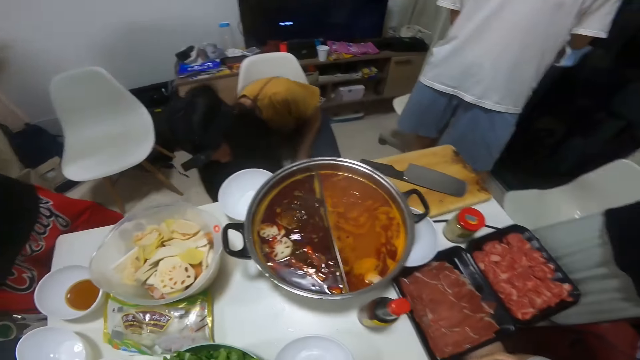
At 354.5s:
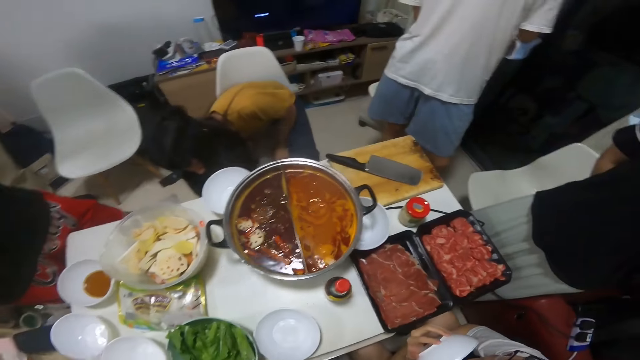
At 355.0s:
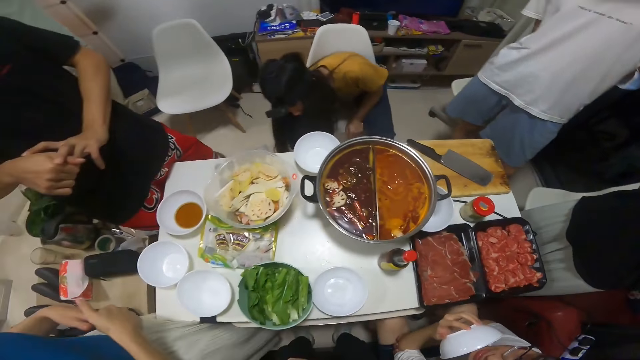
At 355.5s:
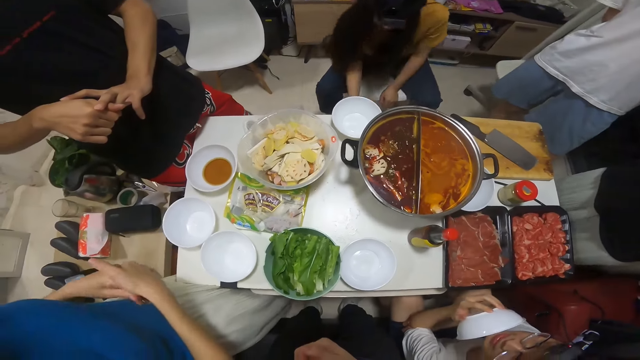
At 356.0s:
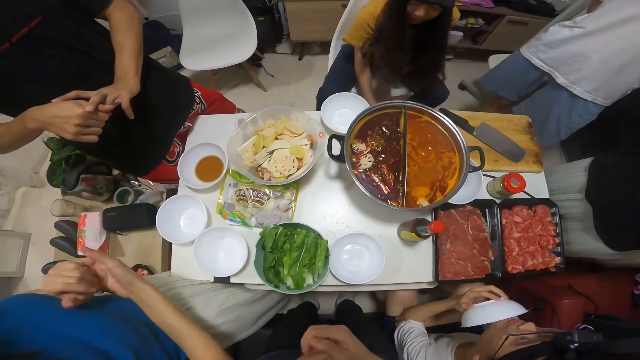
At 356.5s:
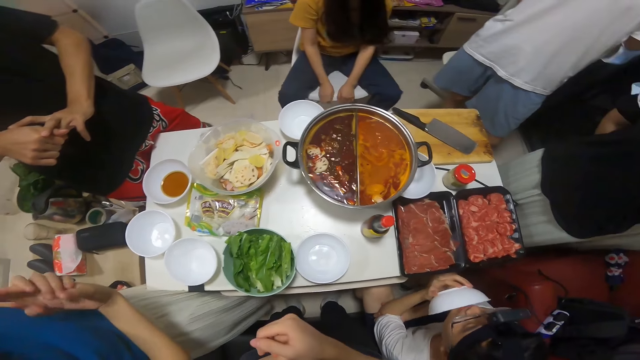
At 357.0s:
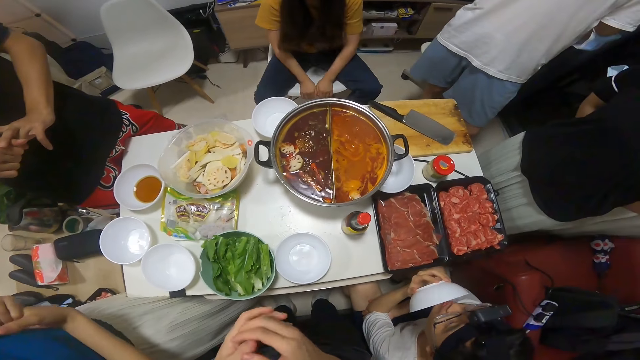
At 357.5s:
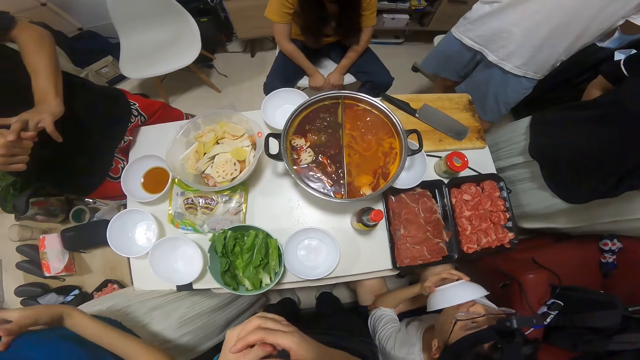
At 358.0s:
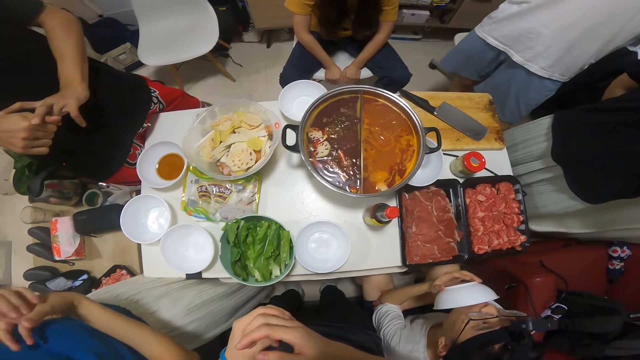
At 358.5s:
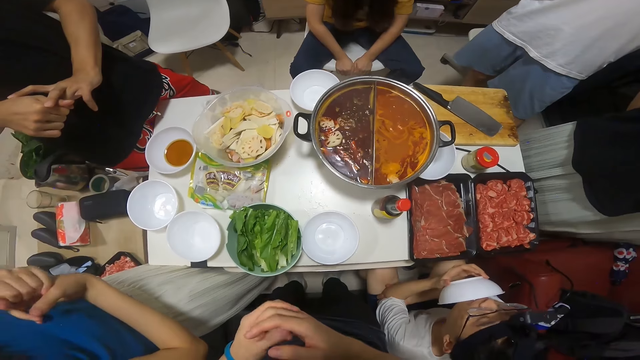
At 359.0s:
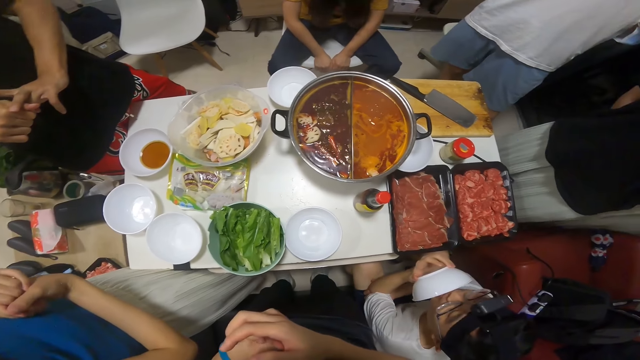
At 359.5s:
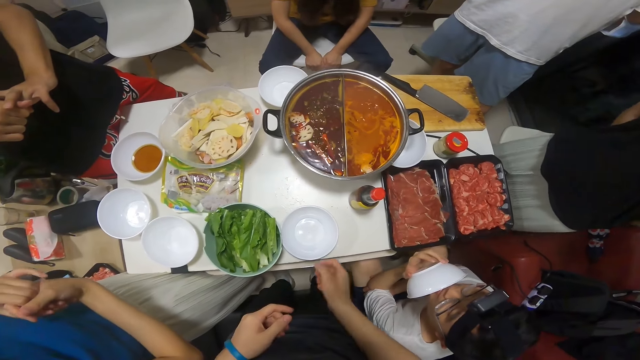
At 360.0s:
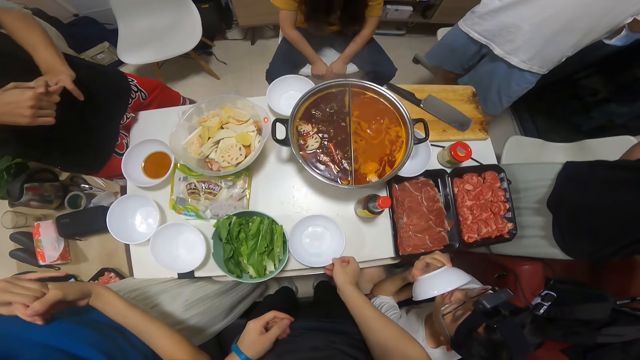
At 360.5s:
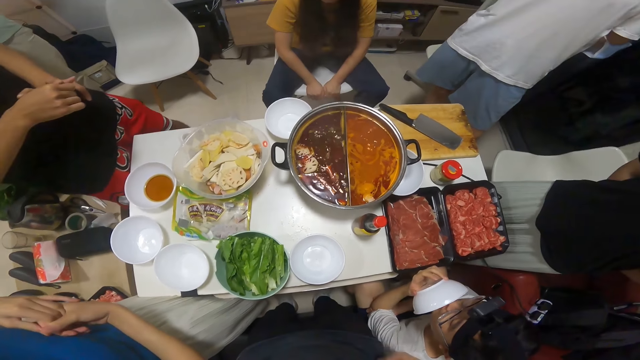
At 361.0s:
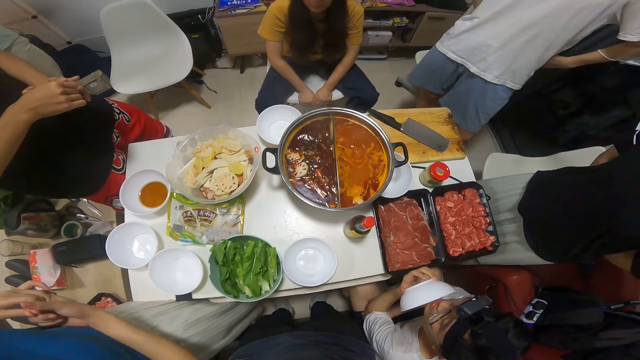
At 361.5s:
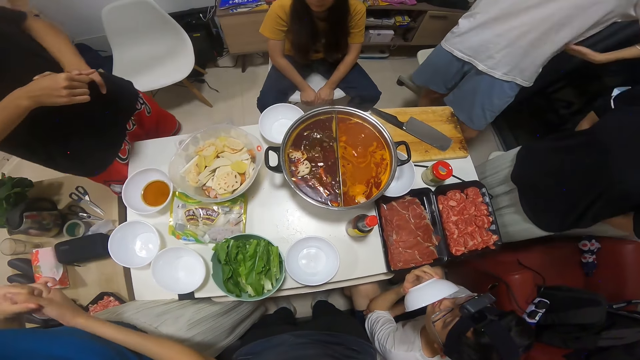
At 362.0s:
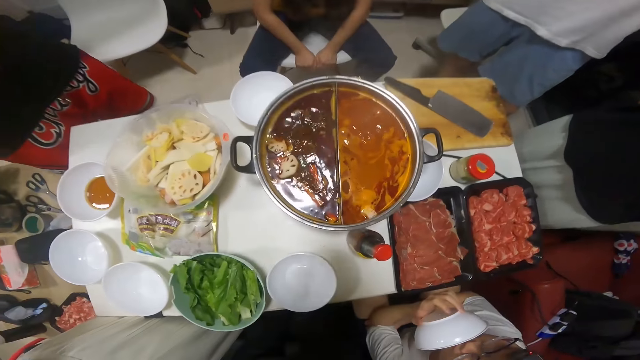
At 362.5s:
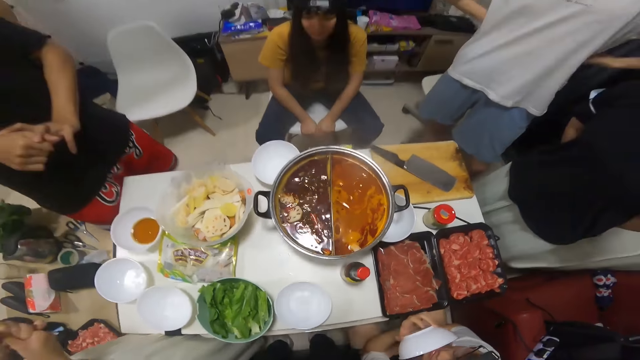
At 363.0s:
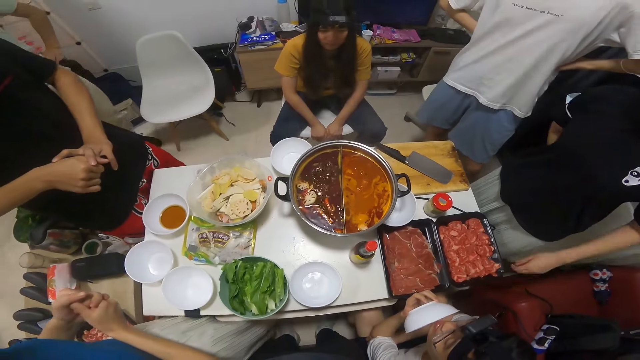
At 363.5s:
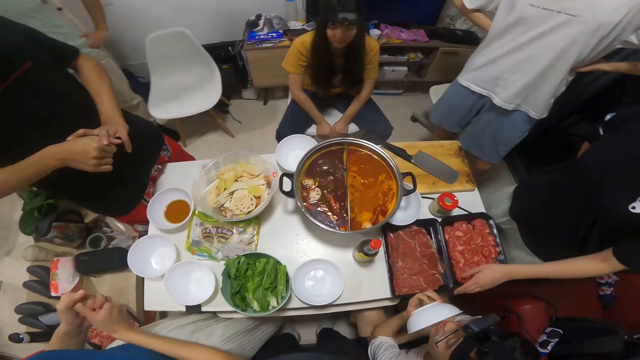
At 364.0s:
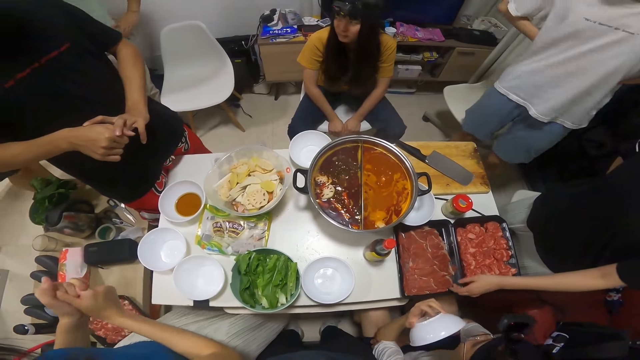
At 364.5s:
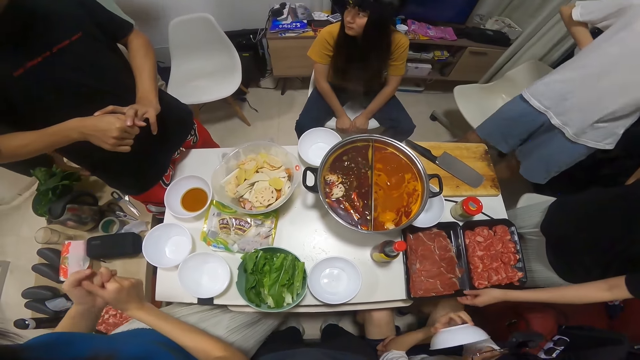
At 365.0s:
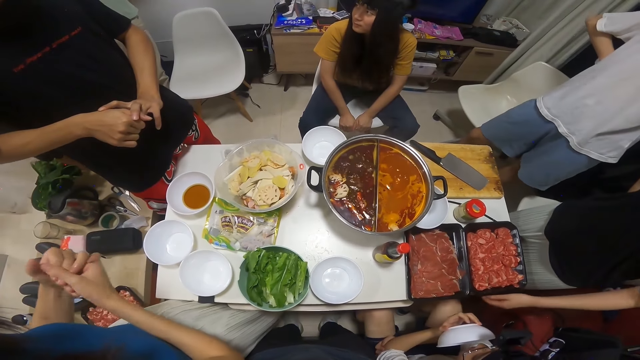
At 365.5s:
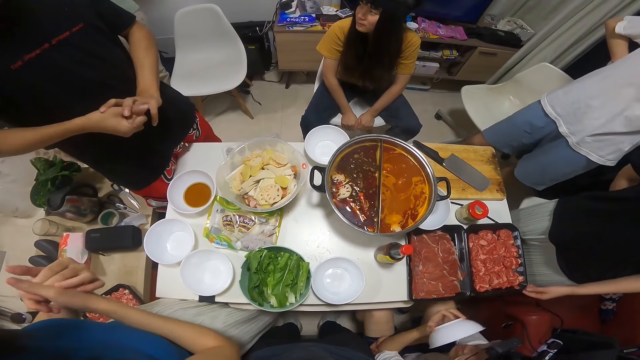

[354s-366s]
The man puts his bowl over his face. The camera wearer touches a bowl on the table with his right hand.

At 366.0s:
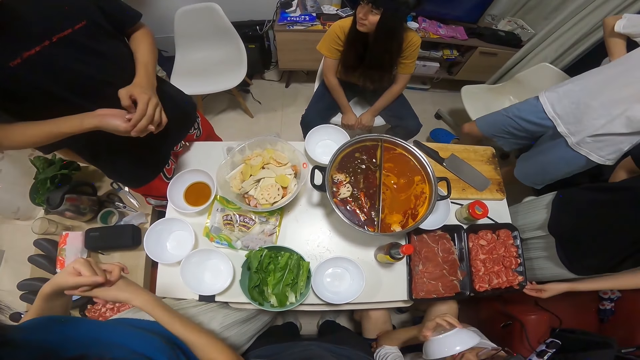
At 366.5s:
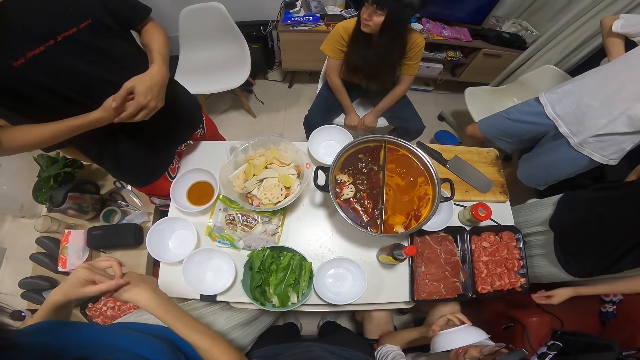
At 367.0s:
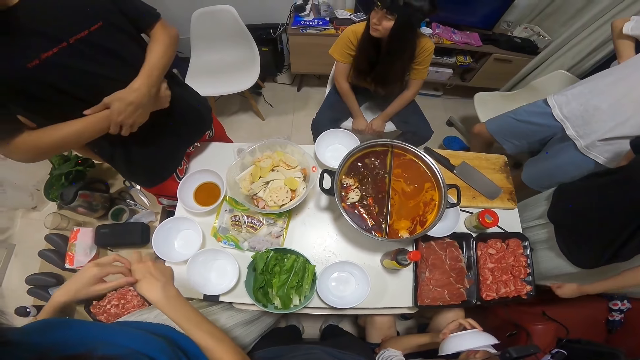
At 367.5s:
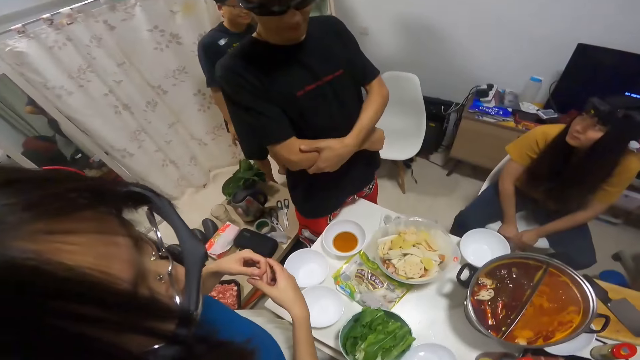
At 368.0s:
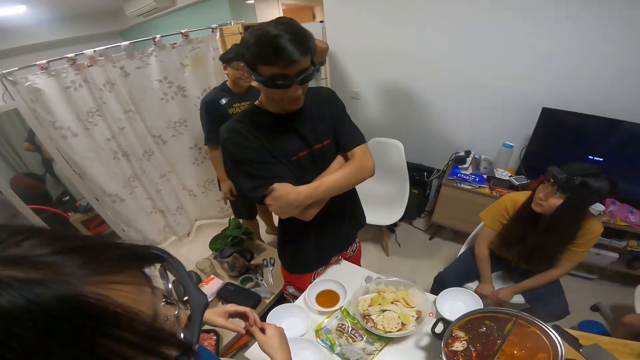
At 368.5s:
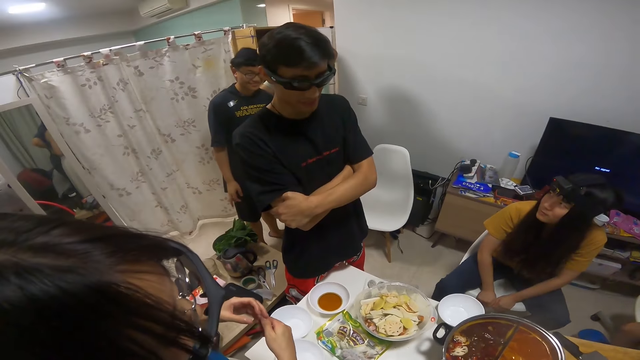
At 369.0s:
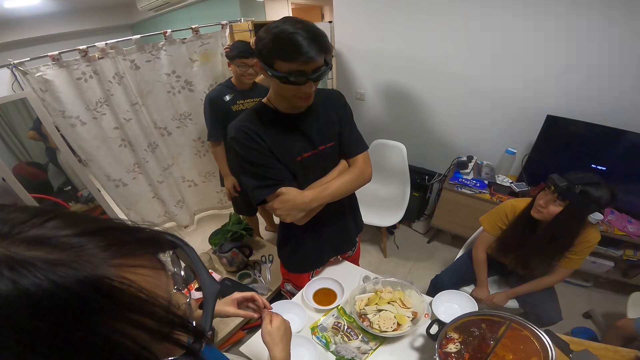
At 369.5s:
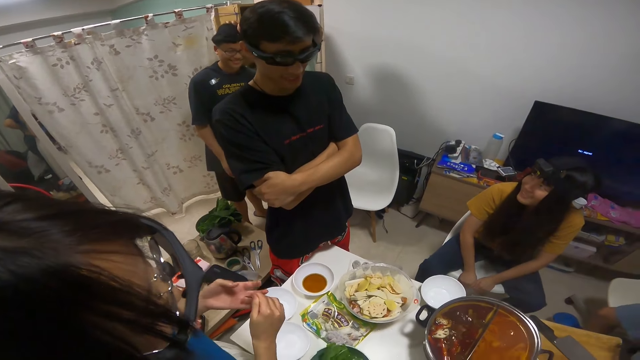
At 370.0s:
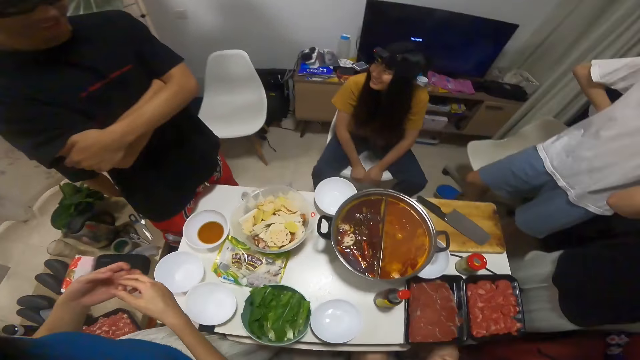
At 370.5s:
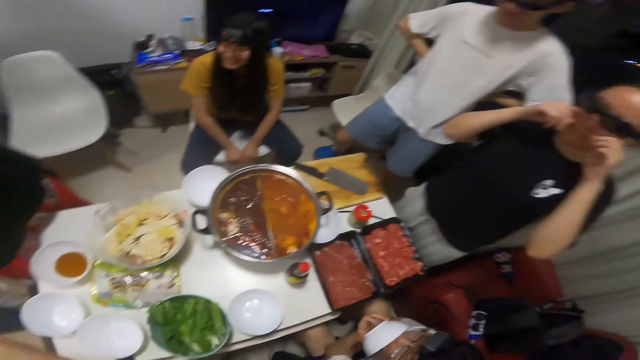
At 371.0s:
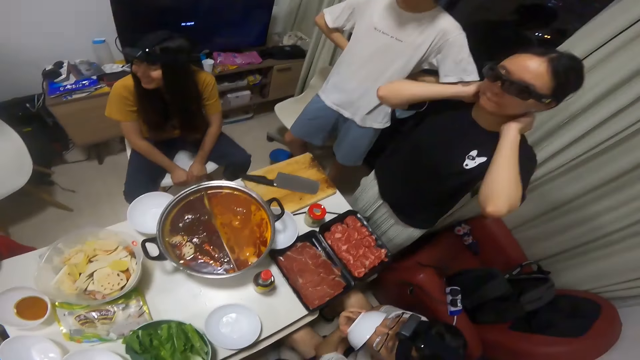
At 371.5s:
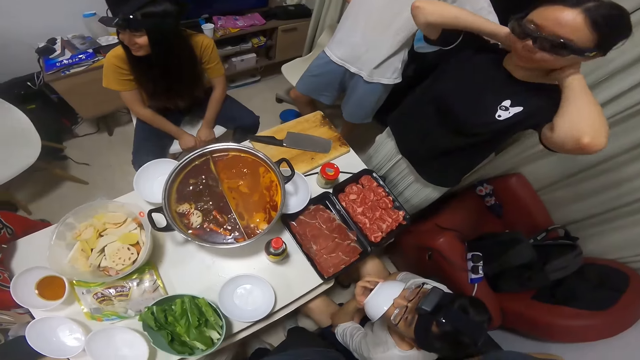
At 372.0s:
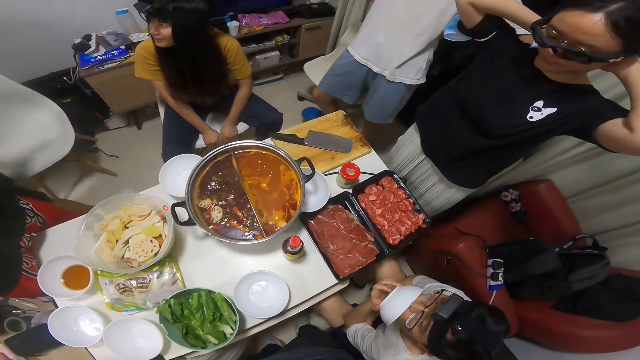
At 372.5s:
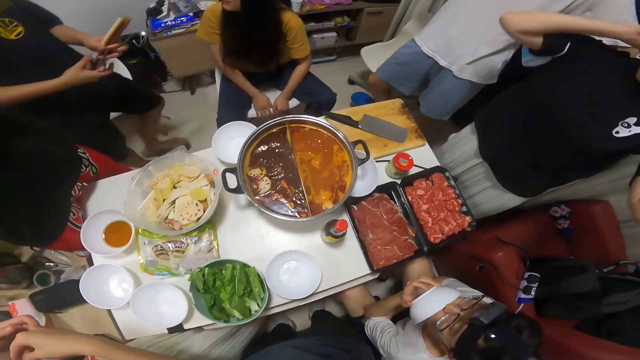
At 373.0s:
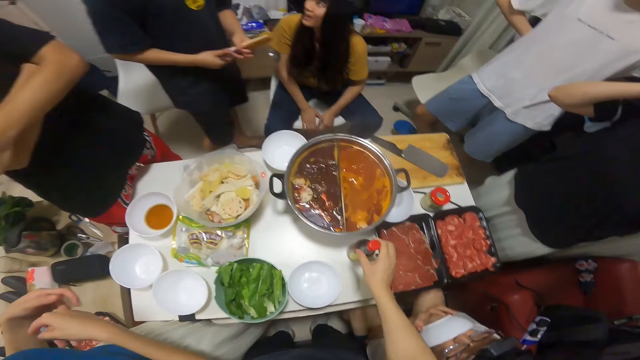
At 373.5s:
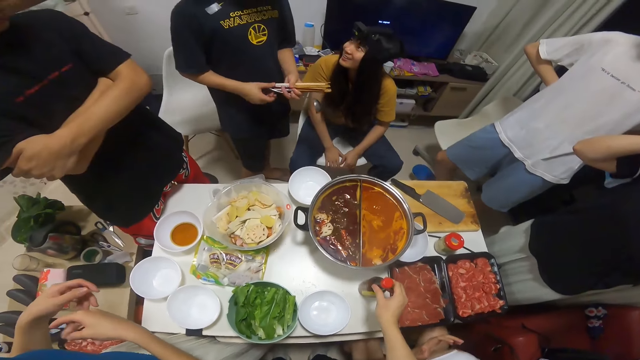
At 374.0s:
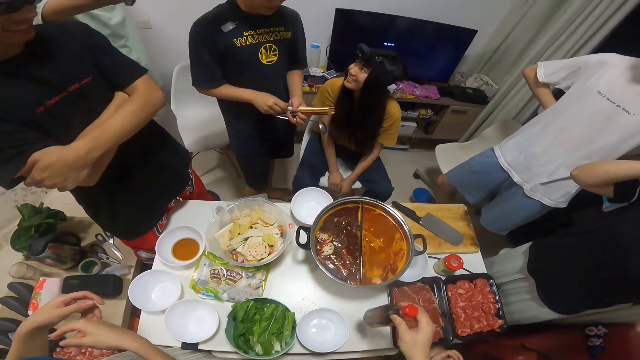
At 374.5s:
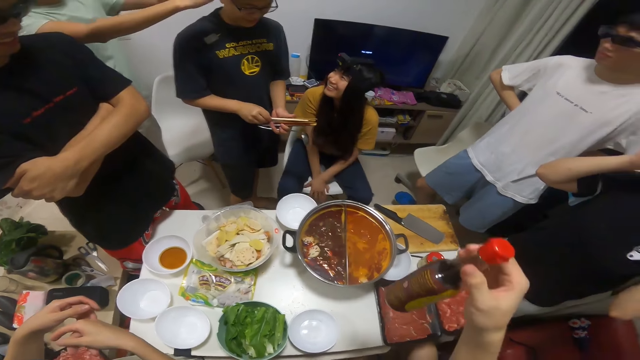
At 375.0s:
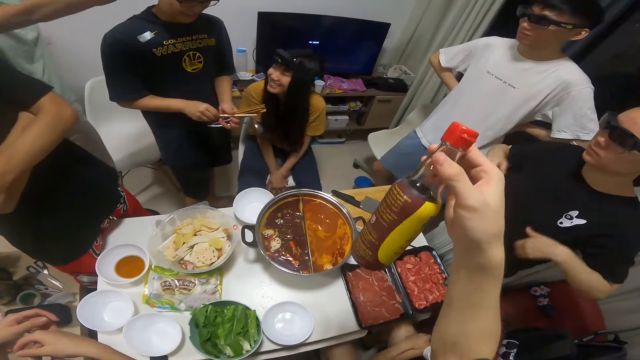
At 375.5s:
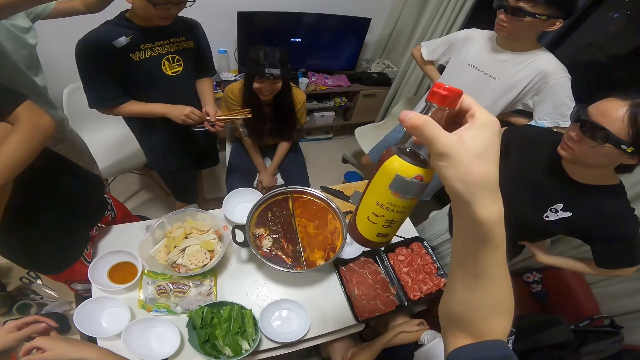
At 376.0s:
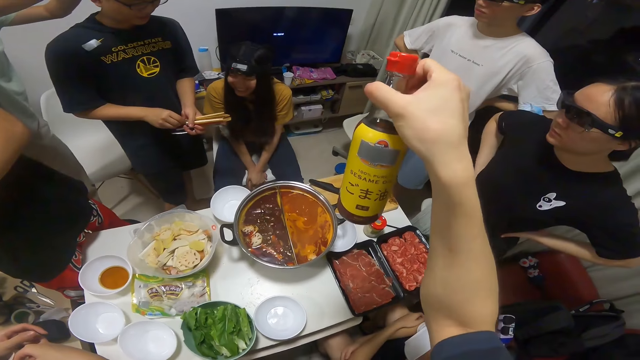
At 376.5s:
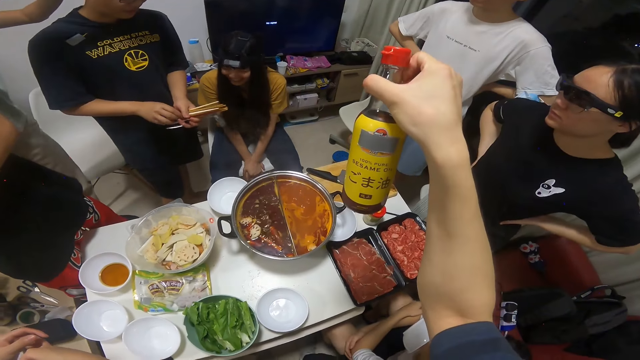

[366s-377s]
The woman interacts with a man. The camera wearer picks a bottle from the table with his right hand.
